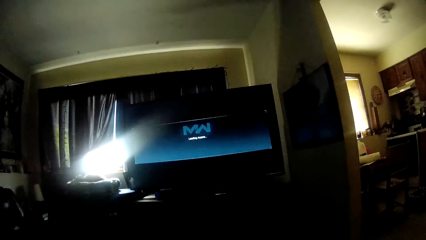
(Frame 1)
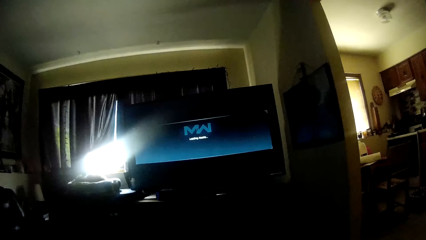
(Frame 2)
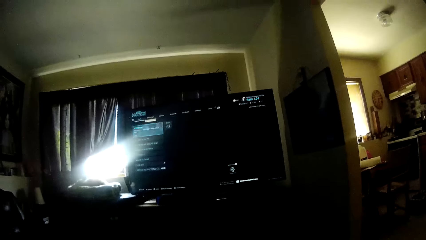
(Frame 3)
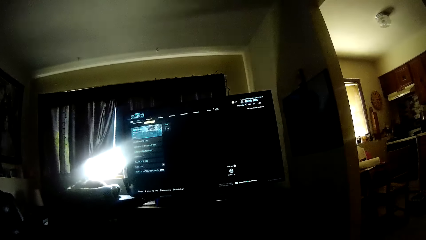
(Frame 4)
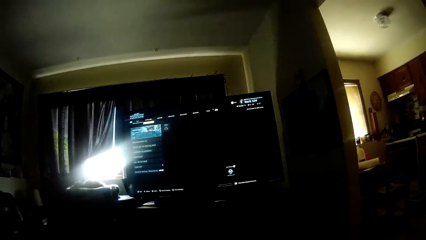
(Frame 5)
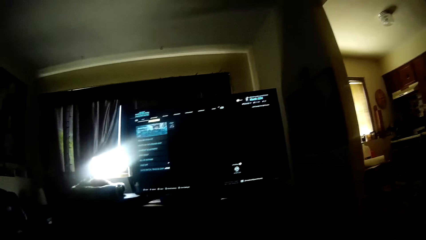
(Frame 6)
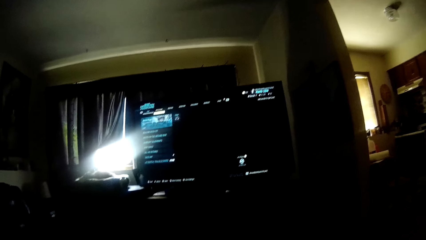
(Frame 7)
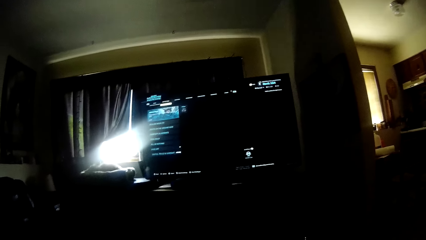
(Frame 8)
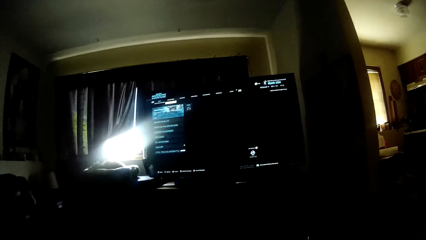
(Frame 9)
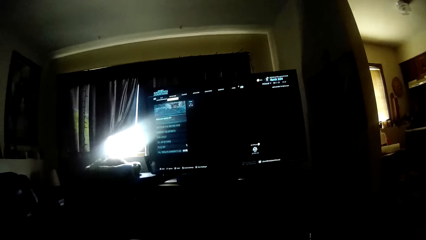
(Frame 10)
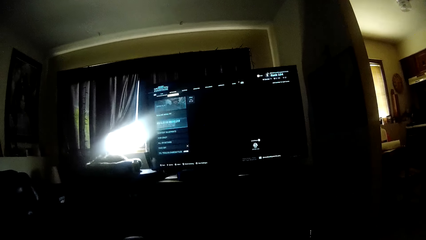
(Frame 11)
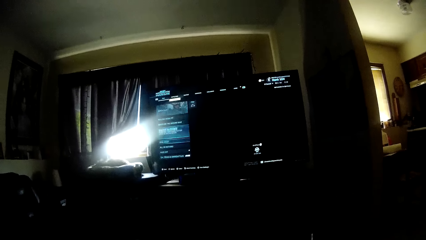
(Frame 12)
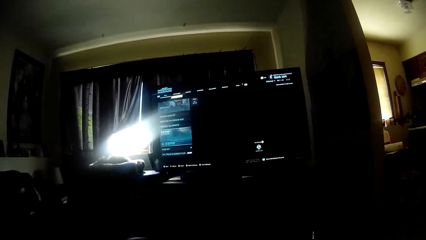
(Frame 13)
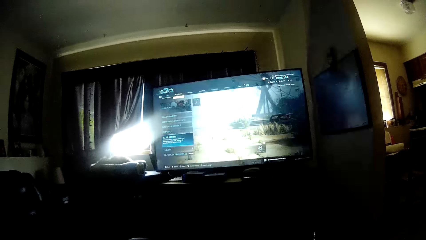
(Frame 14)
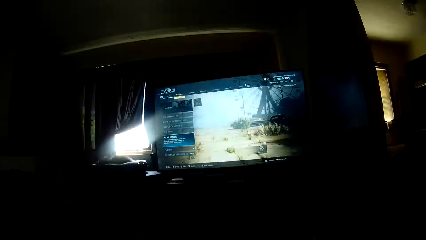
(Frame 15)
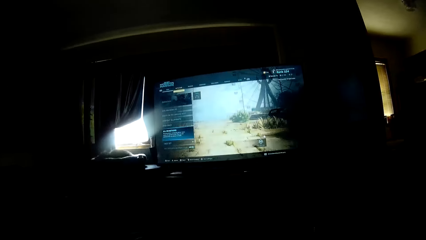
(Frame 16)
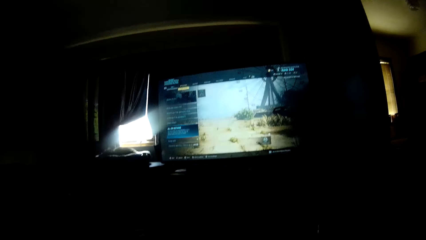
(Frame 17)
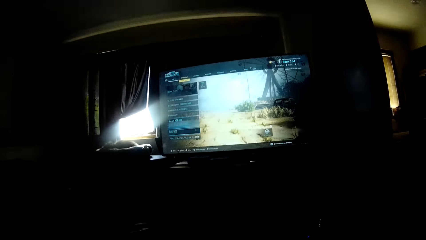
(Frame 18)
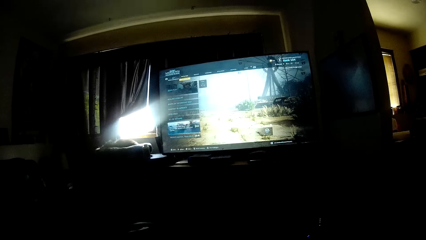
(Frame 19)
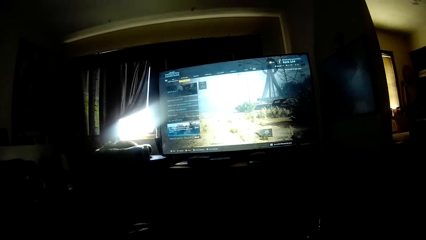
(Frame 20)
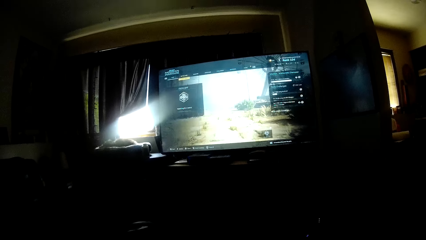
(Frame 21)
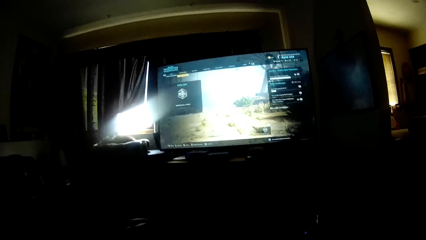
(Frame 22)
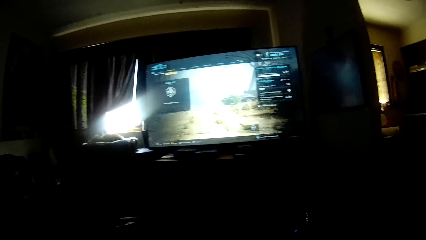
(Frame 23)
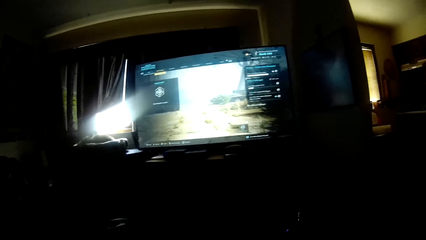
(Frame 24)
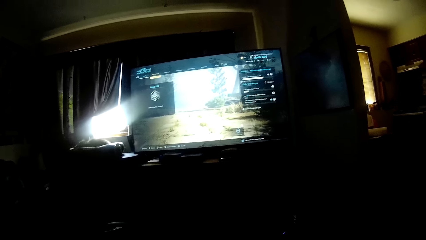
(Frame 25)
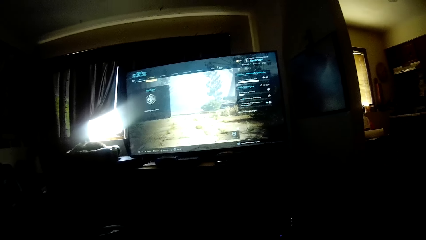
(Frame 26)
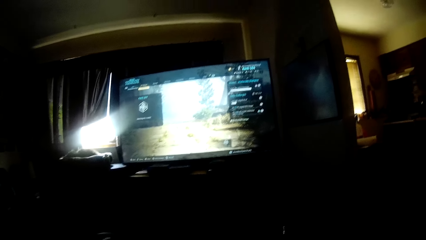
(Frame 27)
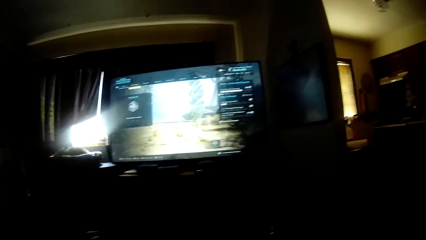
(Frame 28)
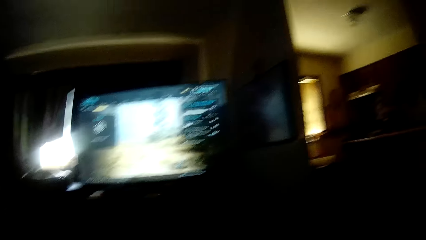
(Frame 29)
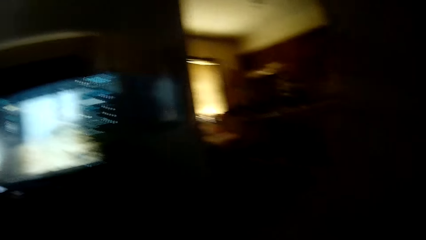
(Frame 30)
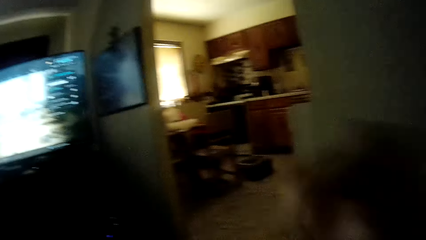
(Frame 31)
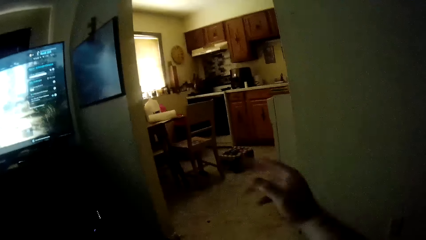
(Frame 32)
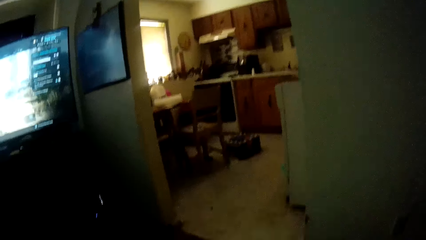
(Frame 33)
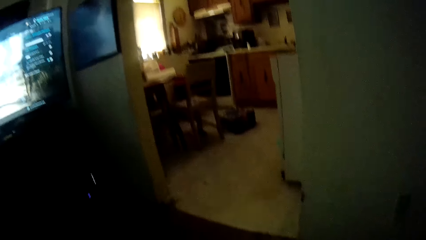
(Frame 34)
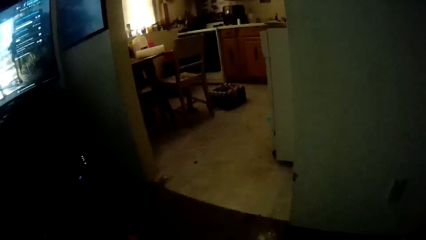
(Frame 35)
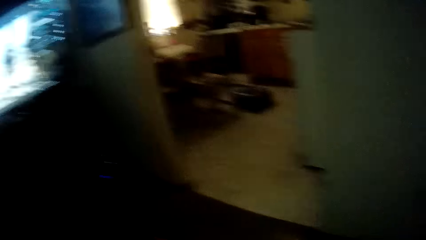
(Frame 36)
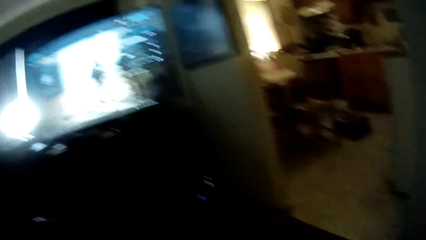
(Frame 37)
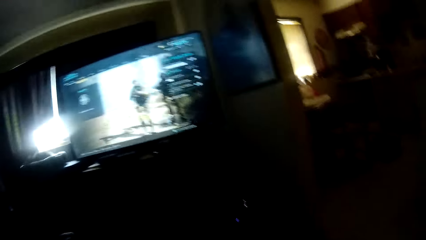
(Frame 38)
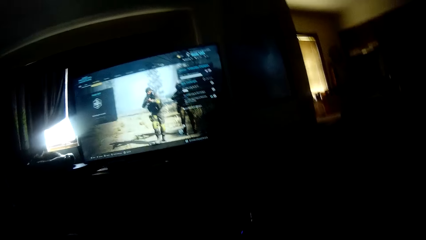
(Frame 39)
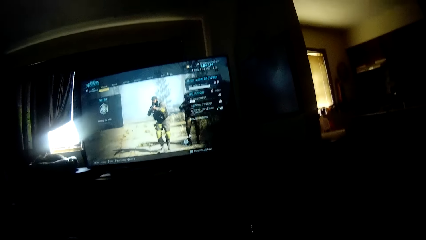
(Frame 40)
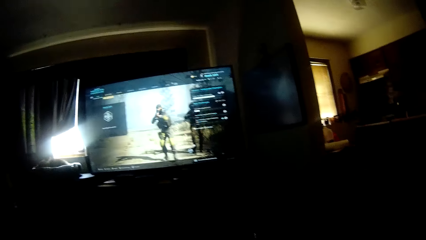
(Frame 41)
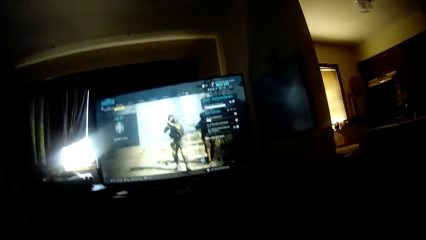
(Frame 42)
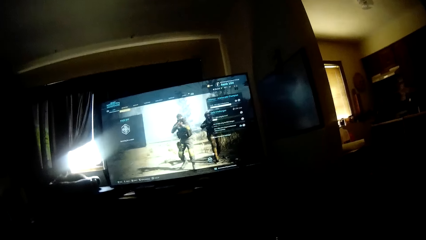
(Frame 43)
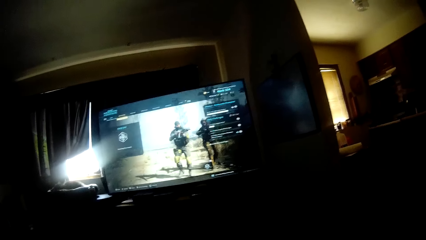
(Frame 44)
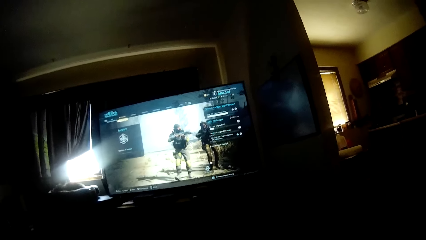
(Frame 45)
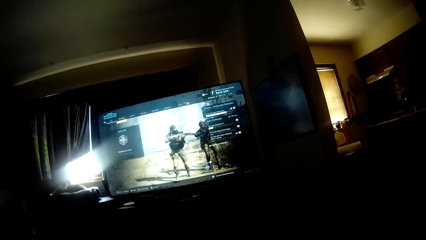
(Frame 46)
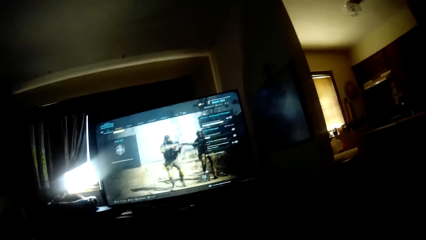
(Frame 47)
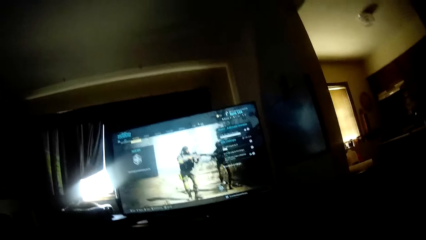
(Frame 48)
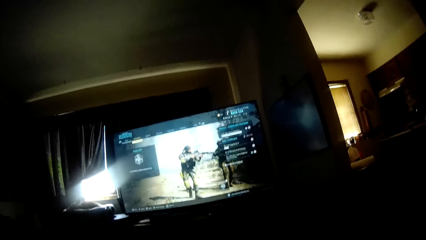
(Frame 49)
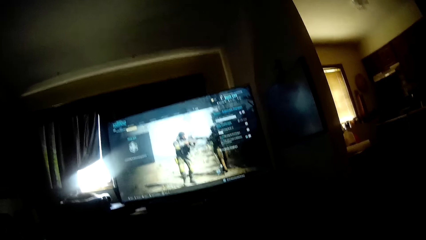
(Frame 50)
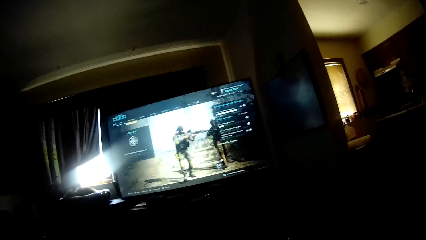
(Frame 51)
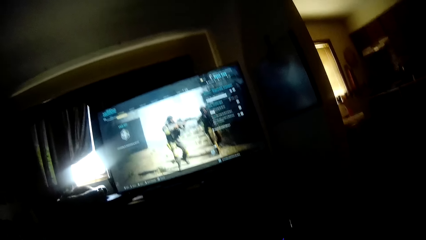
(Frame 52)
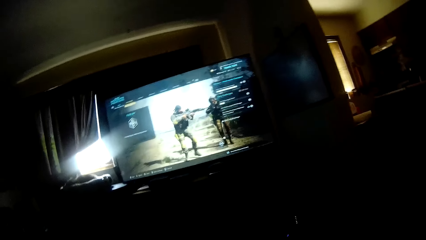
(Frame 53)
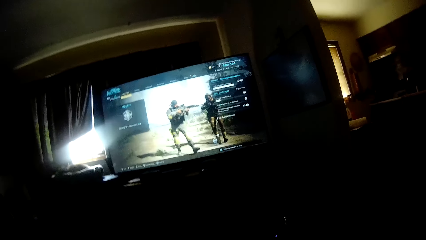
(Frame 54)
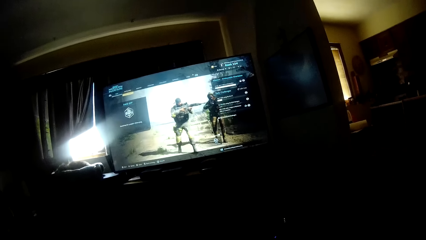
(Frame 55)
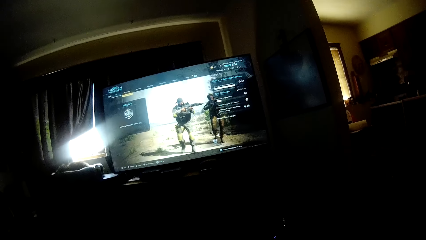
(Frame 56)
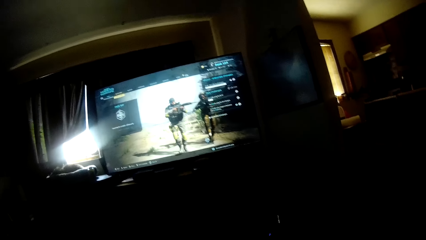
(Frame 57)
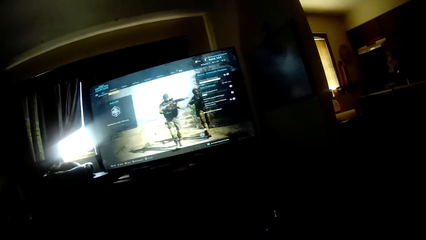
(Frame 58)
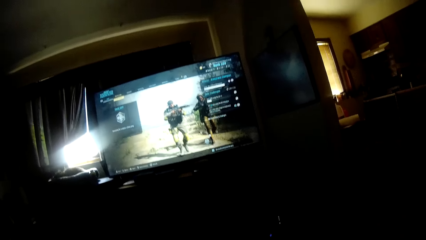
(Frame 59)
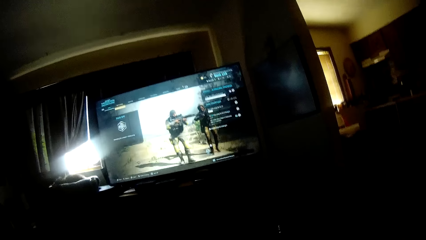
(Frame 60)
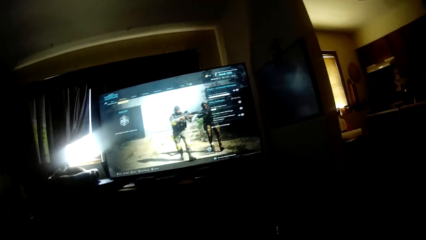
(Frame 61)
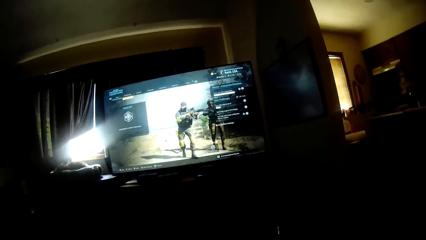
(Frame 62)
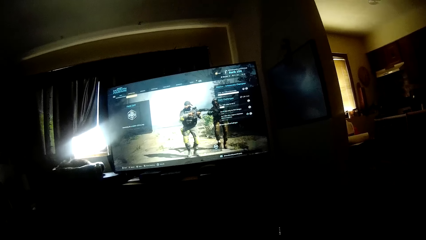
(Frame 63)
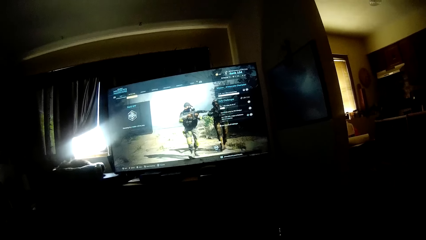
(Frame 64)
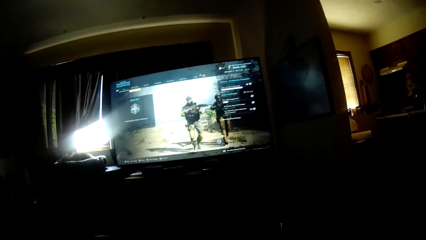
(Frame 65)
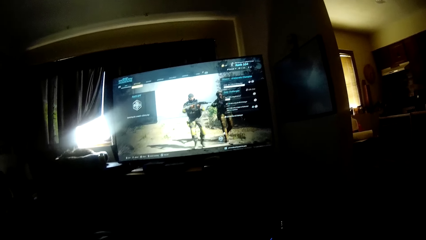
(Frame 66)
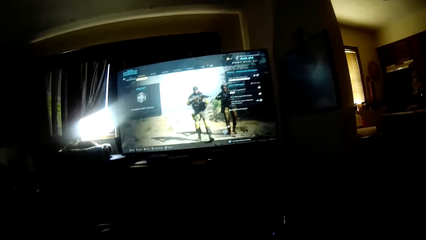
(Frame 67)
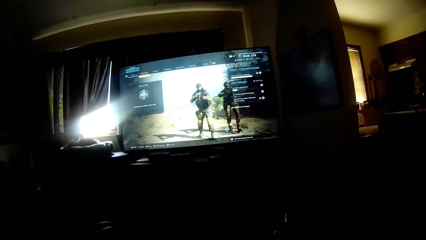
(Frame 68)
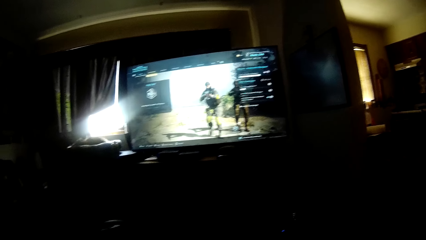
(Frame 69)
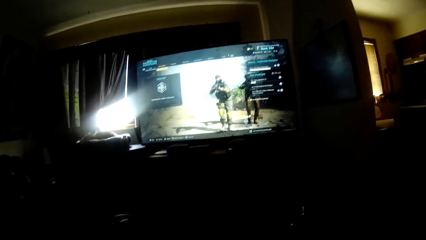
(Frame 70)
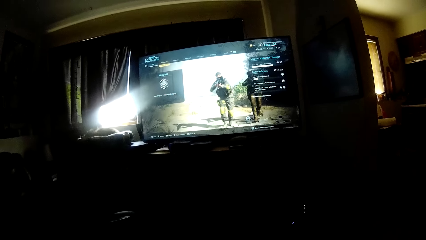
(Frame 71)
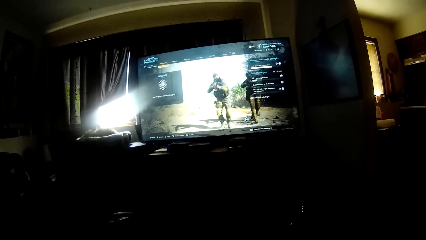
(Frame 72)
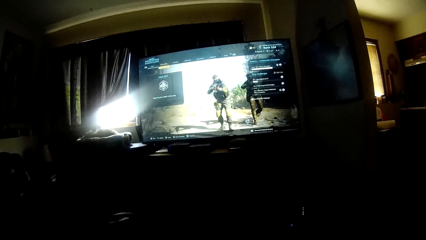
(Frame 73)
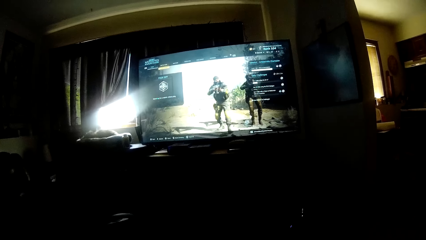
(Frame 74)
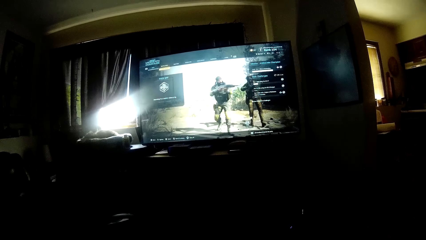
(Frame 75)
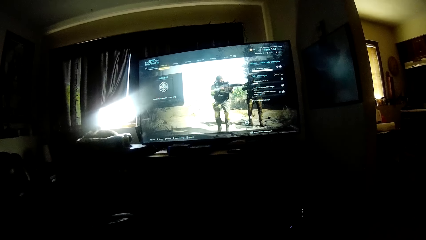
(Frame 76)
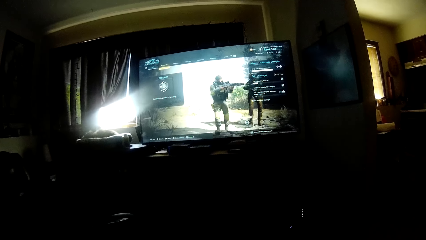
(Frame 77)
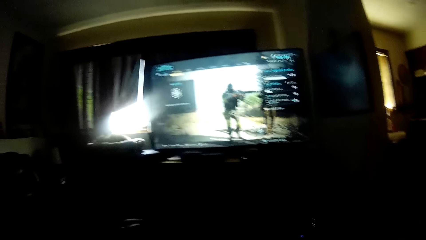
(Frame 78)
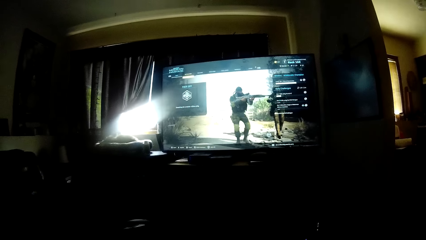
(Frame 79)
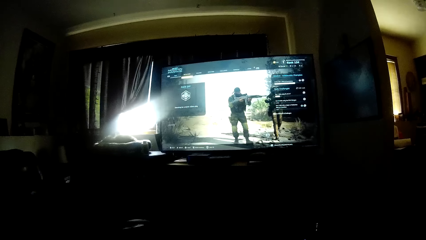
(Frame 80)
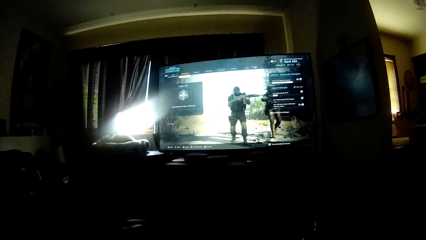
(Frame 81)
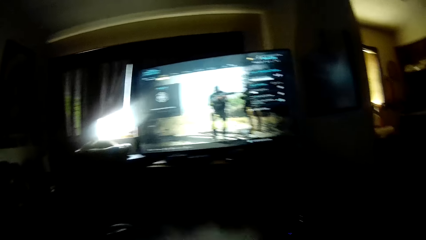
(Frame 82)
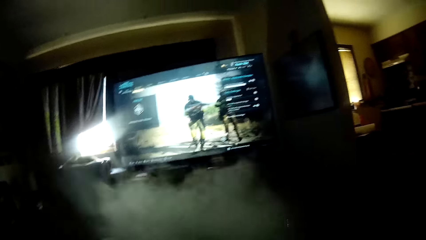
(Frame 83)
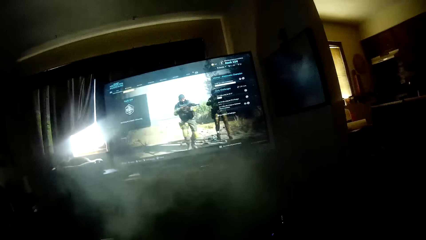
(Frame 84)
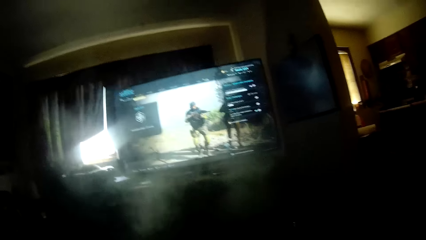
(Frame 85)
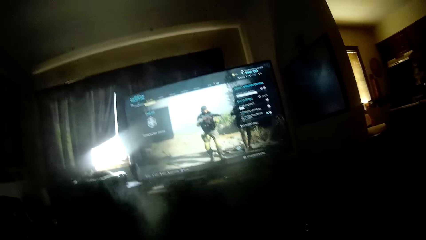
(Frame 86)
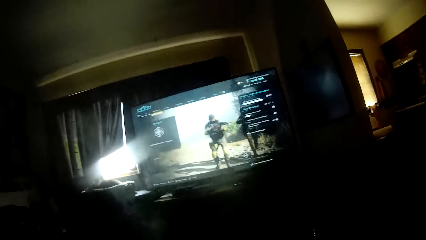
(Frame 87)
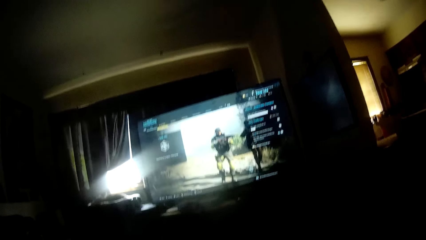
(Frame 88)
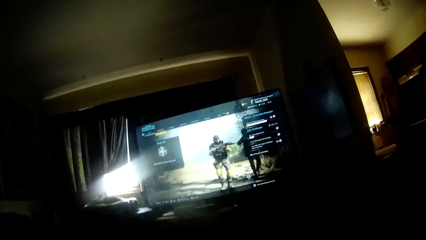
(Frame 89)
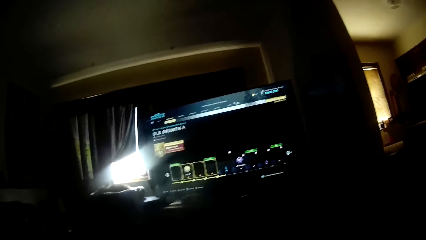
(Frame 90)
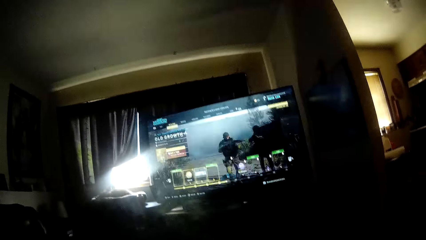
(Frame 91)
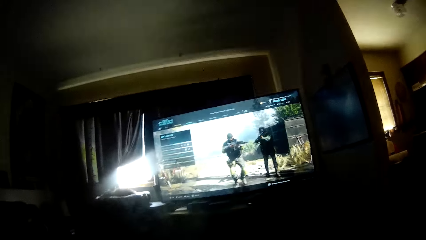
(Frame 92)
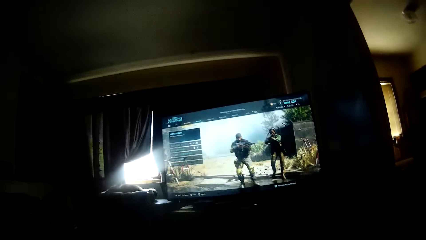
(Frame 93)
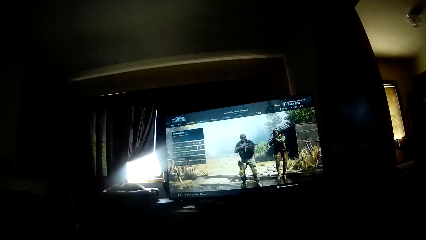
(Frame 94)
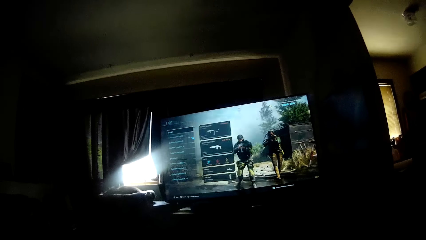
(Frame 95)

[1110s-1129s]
The camera wearer gestures with his right hand. He looks around. He plays a game on screen.
